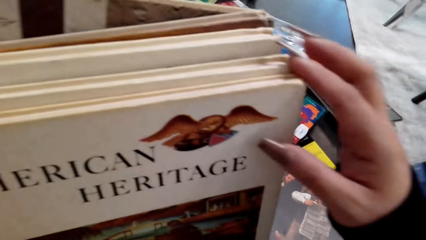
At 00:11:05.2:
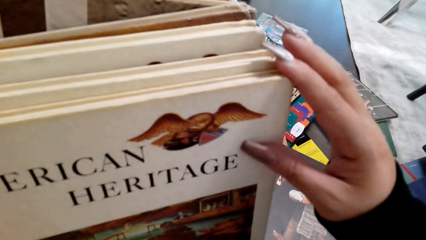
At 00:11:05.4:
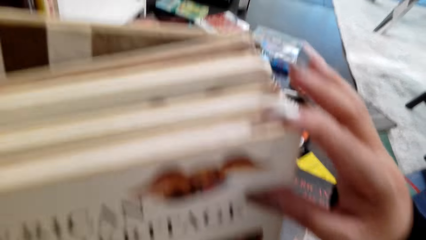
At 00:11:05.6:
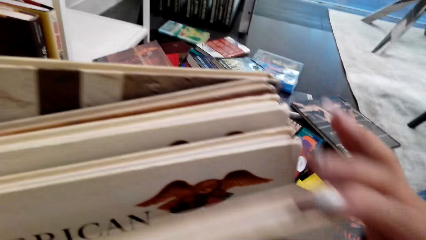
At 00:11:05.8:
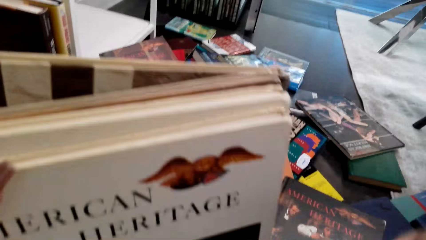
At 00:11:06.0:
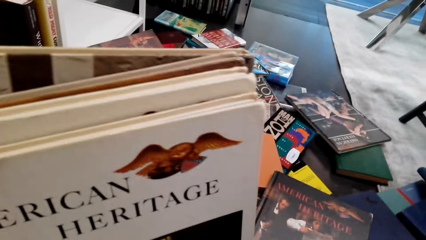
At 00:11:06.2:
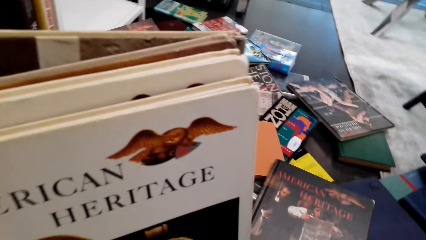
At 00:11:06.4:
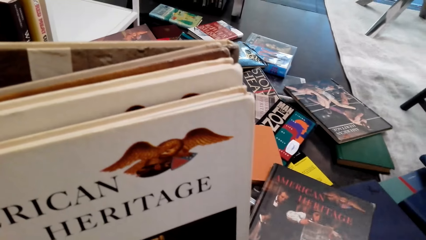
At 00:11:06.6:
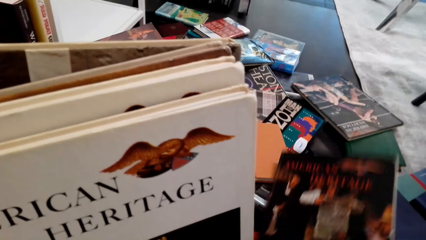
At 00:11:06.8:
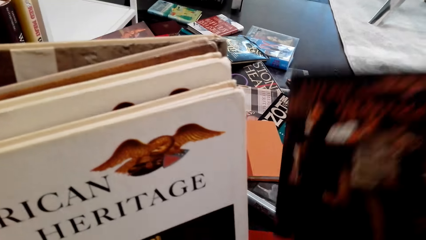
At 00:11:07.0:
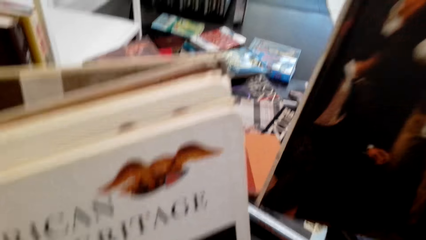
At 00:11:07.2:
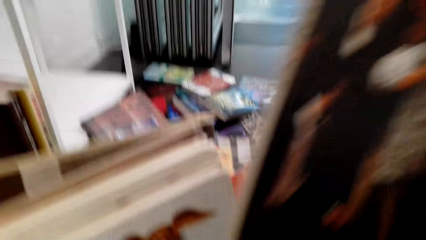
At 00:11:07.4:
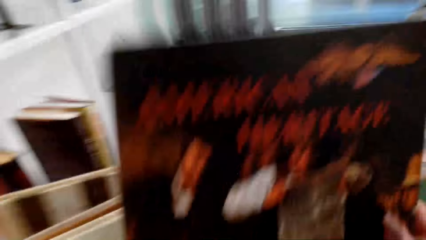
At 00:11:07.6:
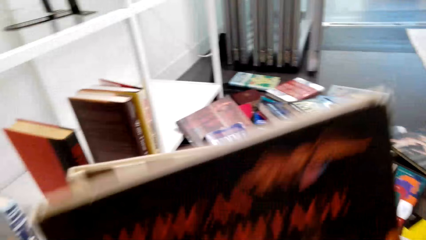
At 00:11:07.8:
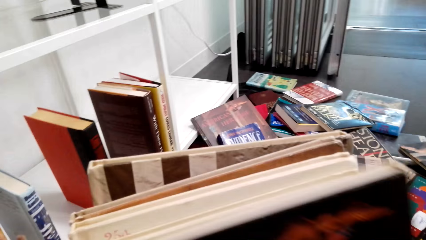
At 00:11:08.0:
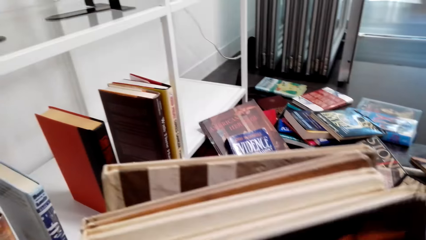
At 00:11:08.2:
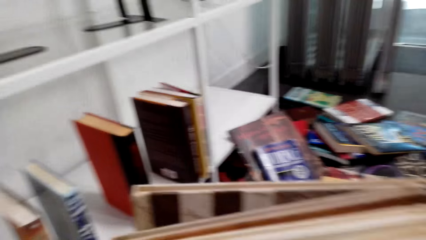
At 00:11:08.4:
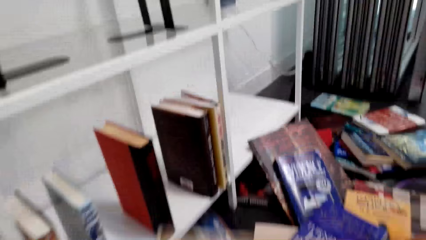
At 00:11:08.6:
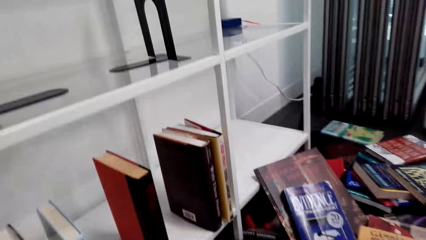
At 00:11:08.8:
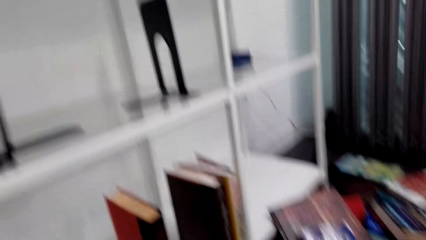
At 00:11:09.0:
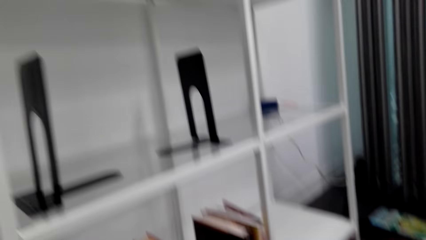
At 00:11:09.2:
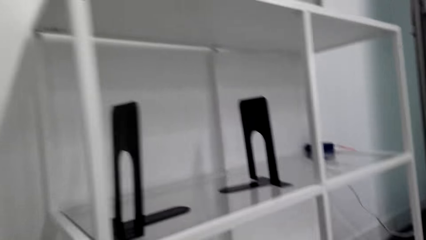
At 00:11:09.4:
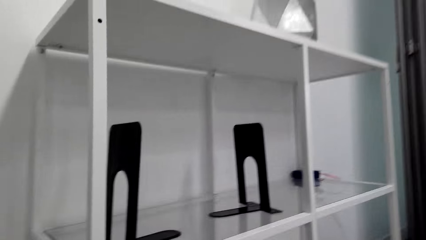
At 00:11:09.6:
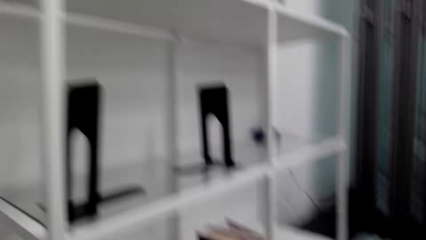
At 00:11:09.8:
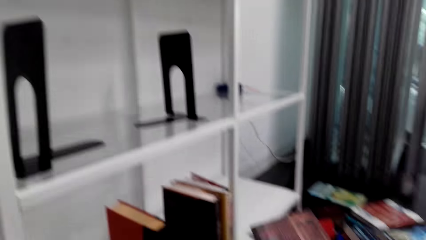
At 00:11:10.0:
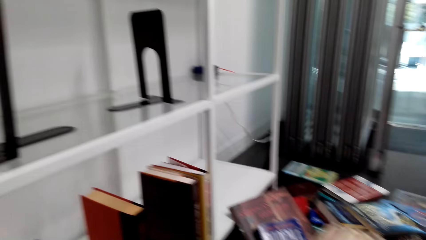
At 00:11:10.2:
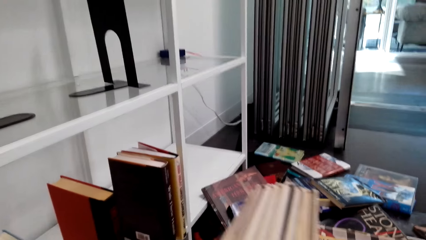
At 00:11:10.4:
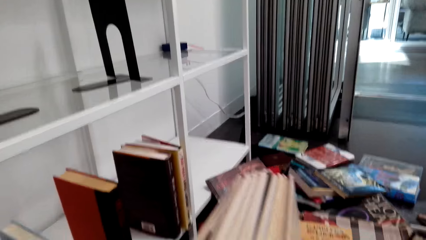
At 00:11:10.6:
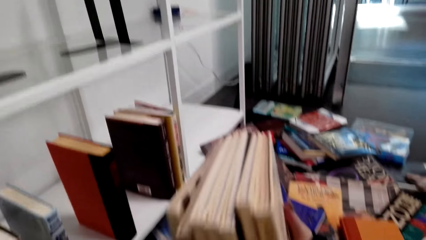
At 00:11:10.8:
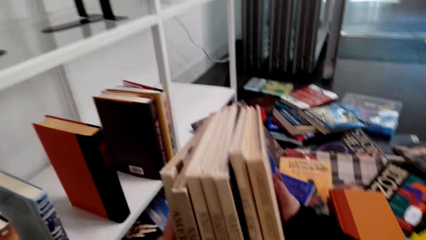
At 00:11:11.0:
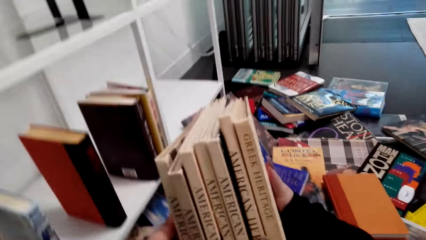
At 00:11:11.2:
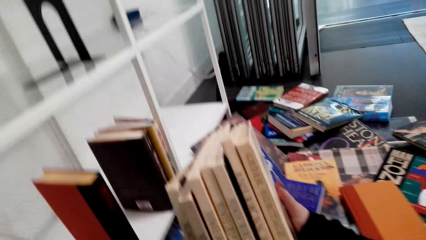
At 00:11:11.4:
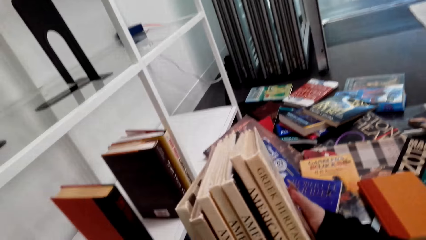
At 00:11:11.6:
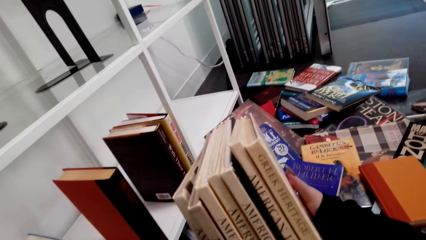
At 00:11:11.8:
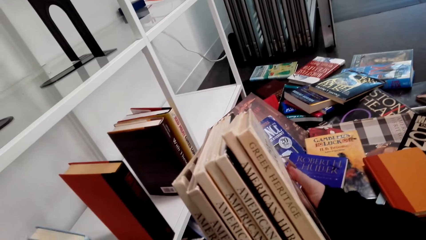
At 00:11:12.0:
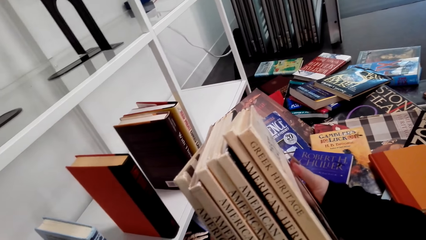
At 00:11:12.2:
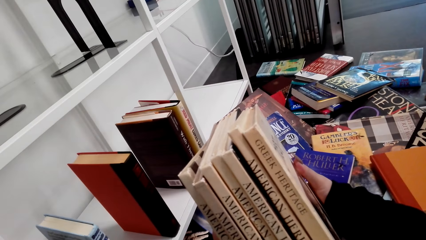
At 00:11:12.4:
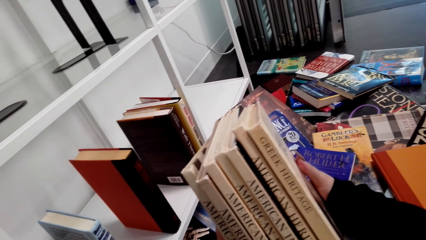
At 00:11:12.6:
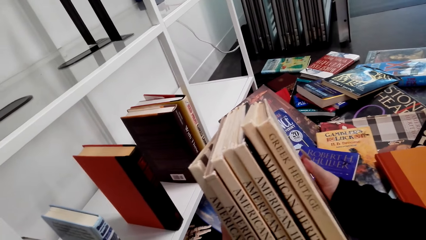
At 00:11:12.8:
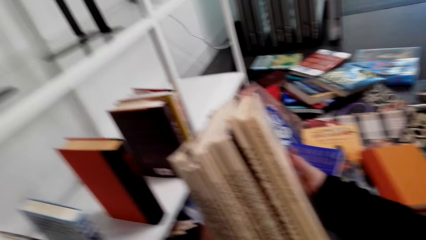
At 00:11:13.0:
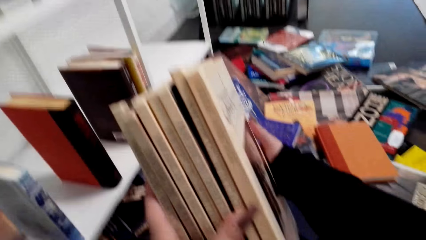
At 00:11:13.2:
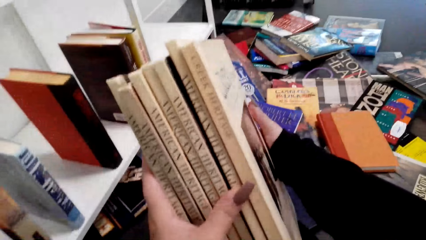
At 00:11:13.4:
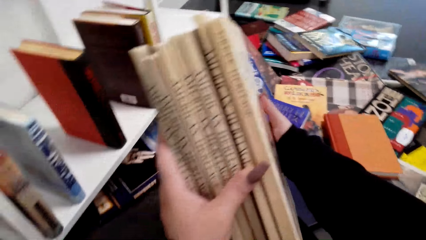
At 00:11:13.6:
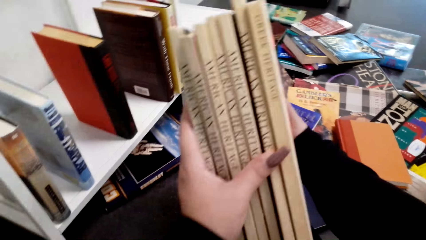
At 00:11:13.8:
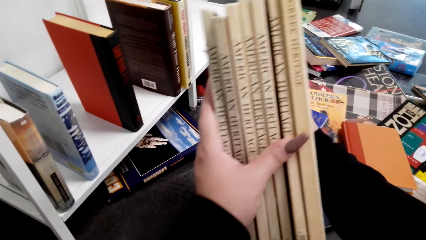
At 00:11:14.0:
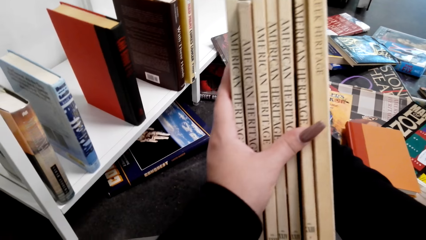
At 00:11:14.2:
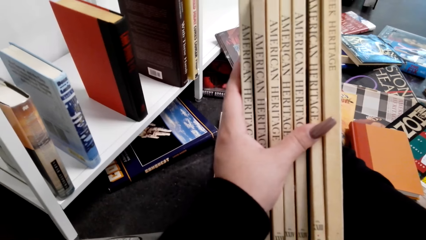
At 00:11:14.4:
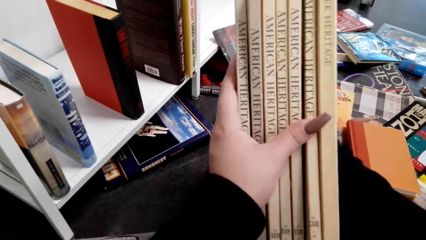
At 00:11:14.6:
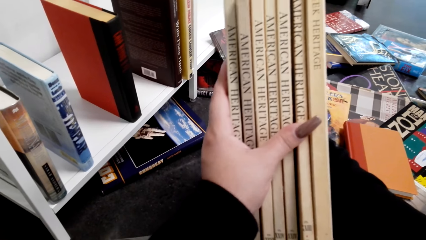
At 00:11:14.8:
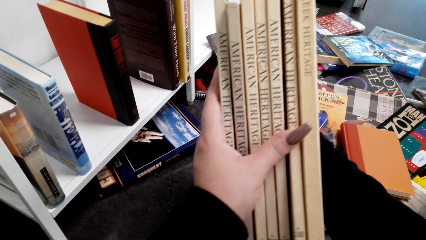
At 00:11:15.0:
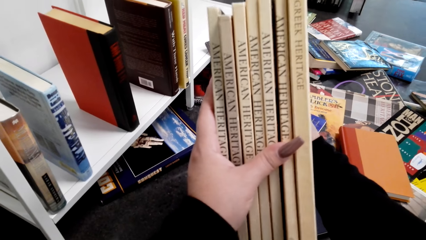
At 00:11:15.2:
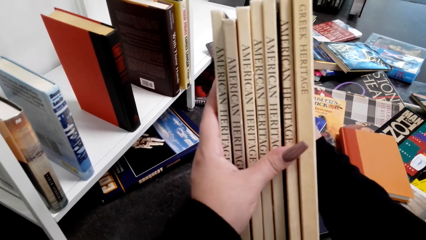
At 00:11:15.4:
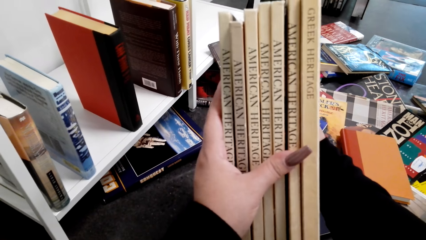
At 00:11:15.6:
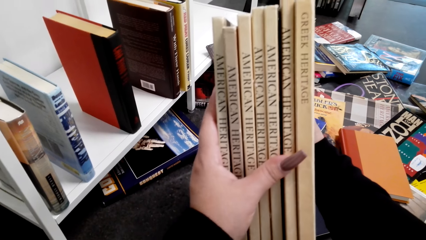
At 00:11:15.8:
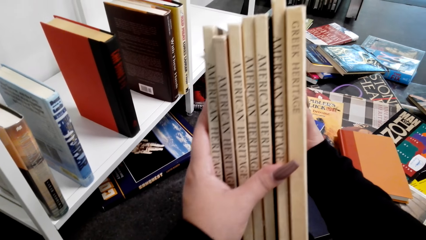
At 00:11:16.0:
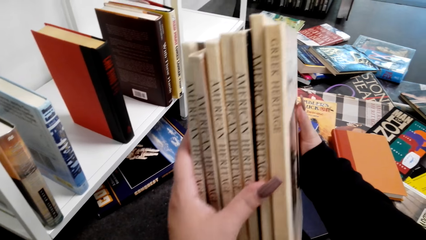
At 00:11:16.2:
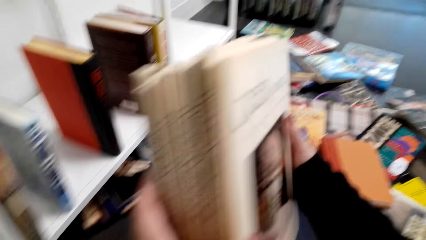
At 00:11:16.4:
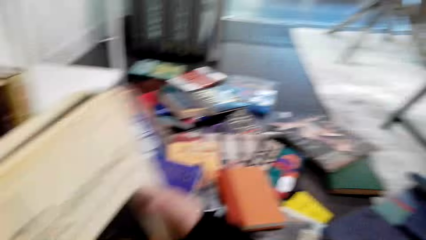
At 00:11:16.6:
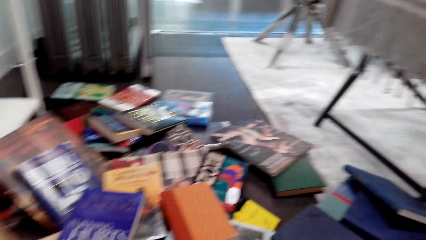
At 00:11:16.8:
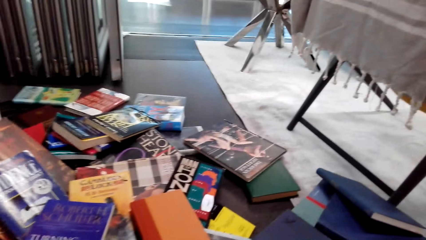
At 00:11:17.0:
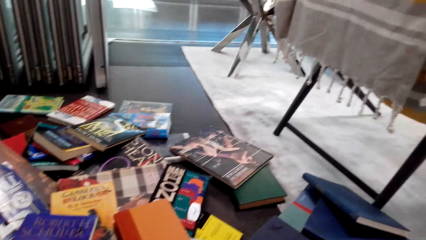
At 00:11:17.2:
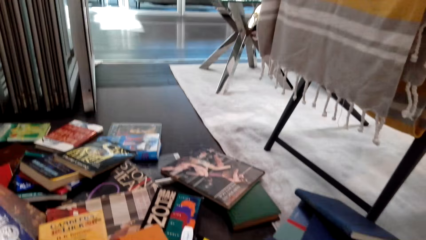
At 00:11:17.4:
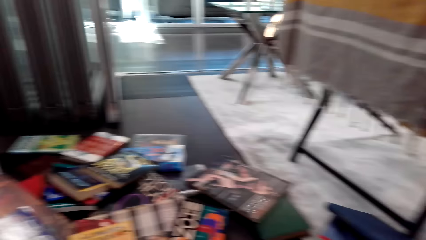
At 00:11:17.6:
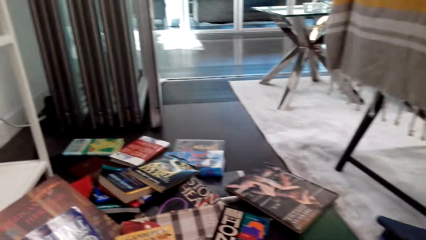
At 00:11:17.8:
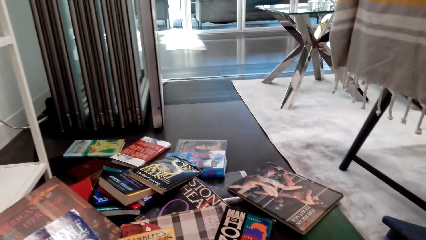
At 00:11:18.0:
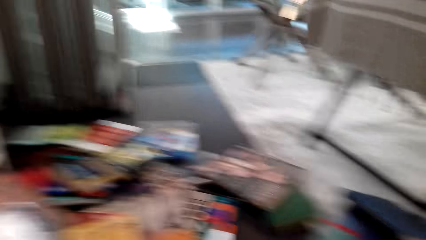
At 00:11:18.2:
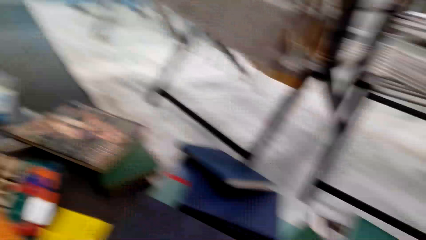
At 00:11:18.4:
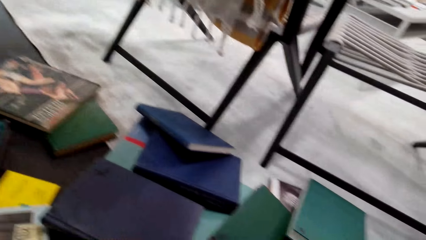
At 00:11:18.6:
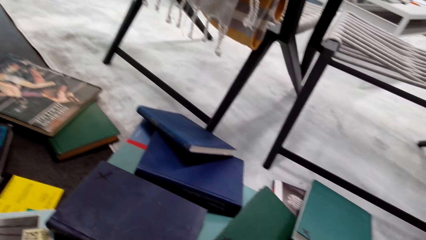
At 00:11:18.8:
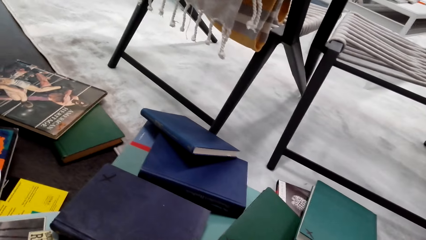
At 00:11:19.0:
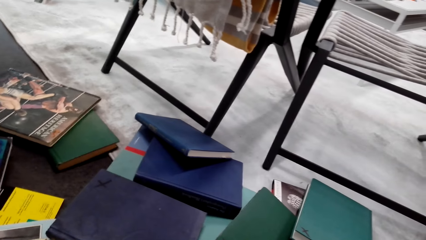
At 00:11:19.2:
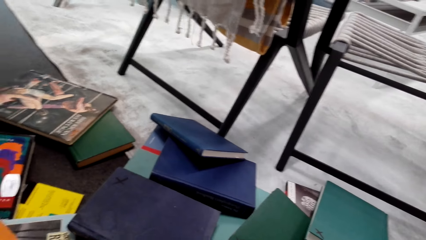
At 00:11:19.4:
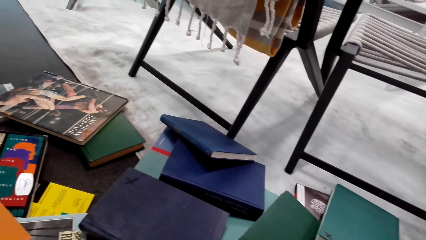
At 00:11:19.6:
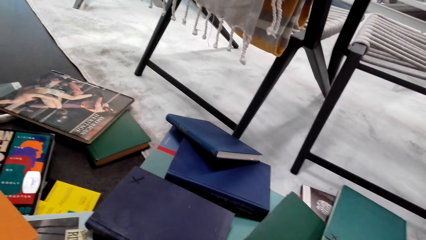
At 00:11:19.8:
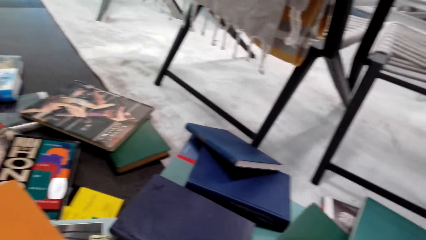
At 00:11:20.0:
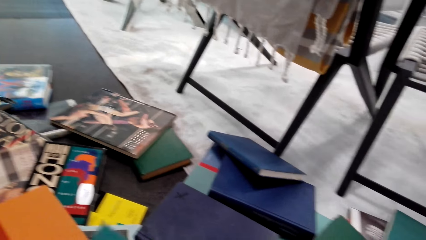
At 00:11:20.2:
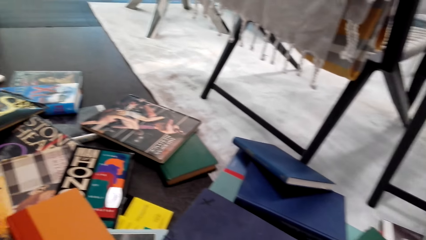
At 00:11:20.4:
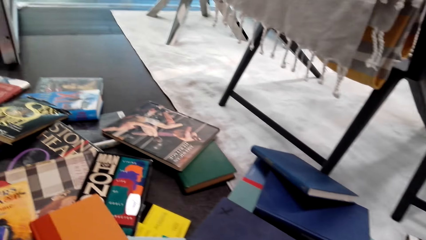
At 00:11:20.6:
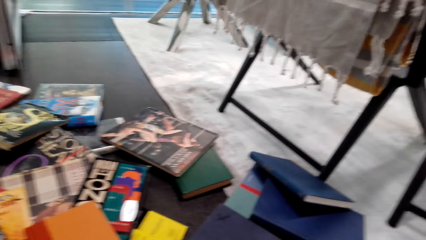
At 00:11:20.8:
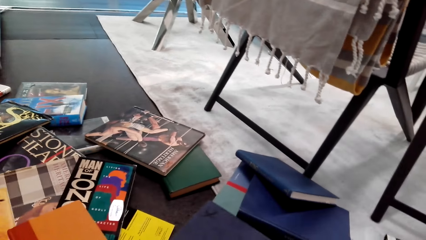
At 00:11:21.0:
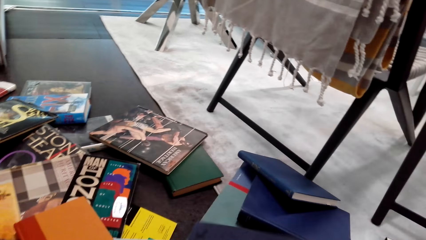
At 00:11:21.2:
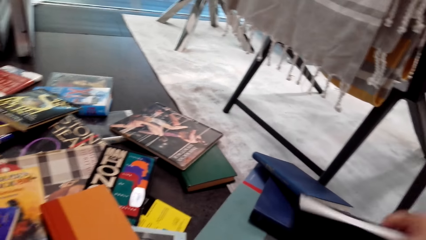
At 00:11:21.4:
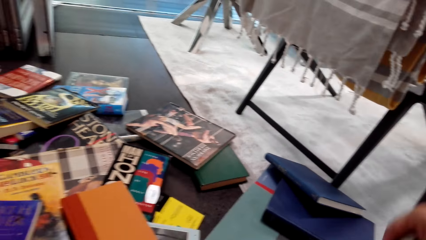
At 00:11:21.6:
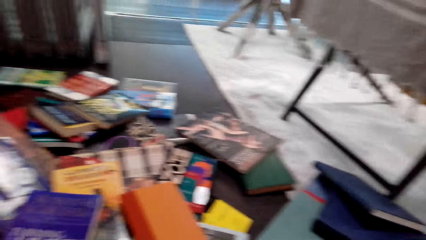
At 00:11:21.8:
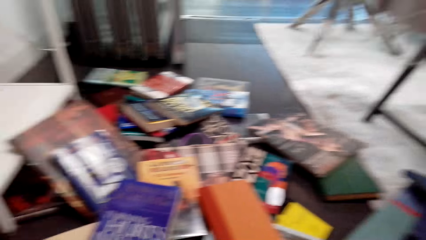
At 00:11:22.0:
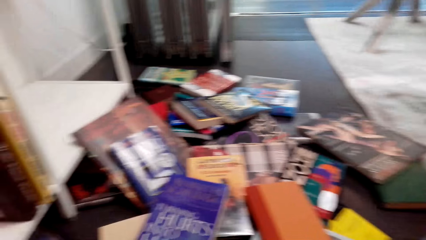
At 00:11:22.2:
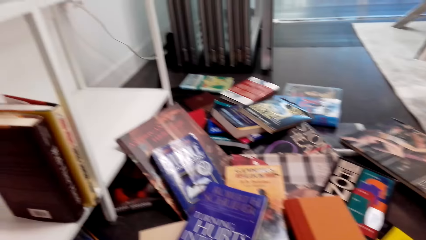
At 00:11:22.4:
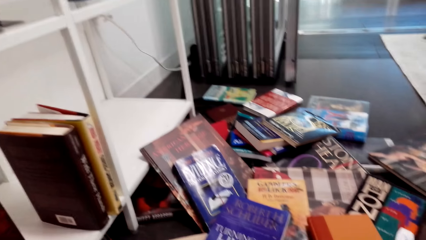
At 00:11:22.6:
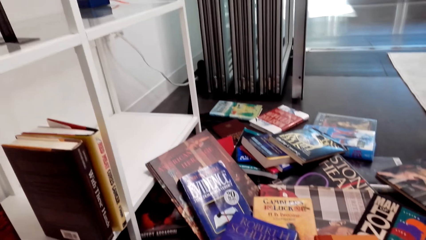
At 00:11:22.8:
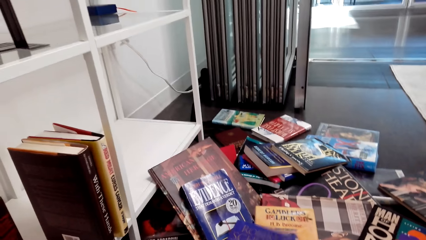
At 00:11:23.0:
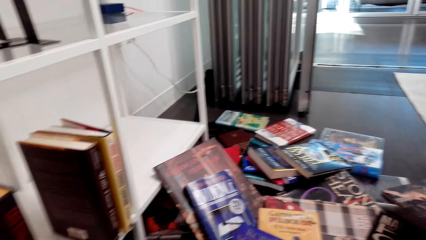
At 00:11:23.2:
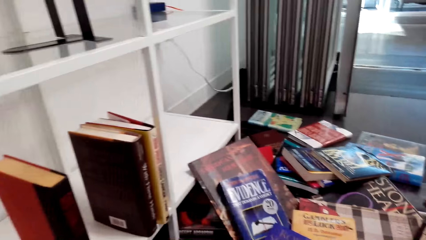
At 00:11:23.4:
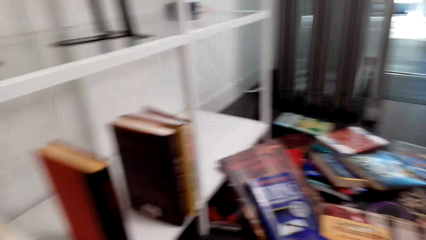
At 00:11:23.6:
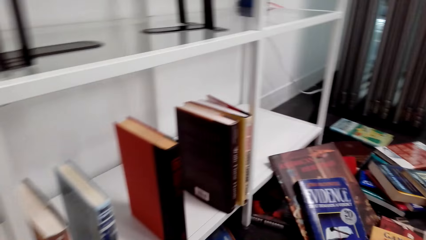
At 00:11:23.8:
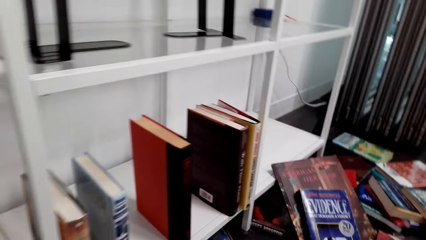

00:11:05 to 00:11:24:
The camera wearer counts the books. They pick up the book. They put the book between the books. They look at the shelf. They hold the books. They look at the books. They look at the books on the table. They pick up the book. They look at the books on the table.
